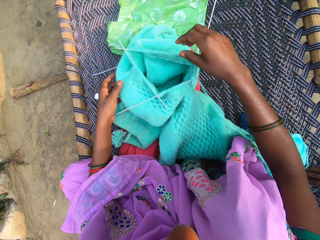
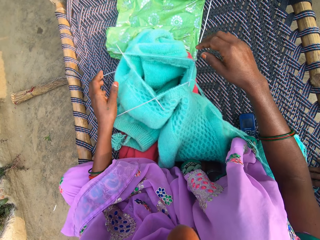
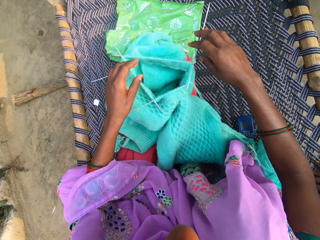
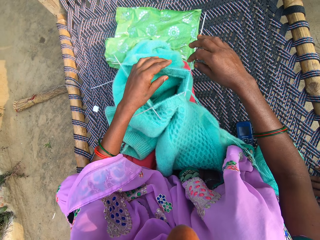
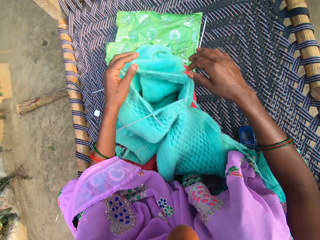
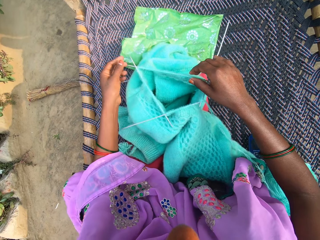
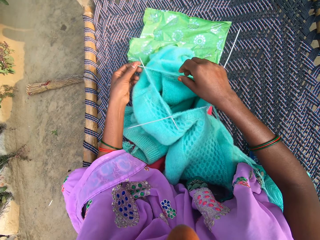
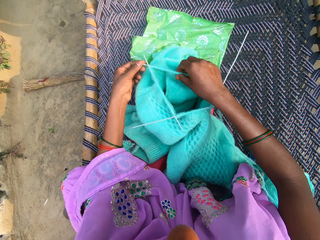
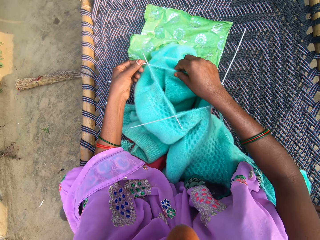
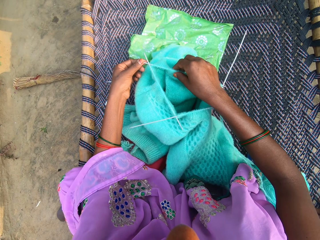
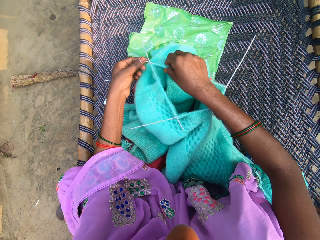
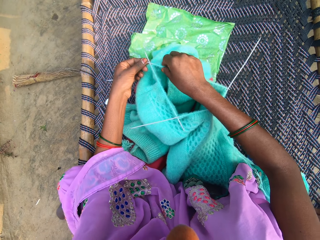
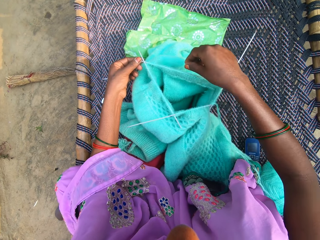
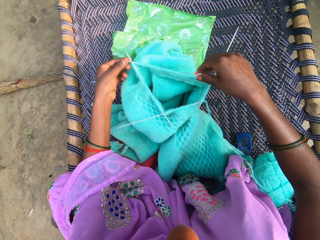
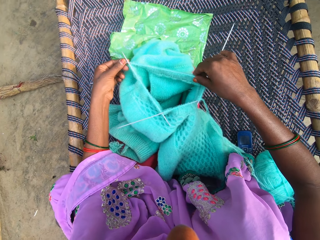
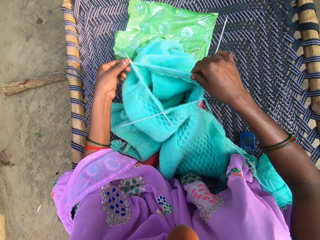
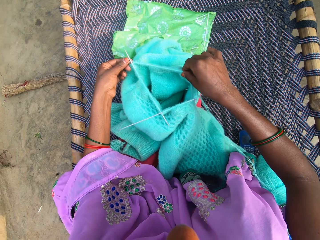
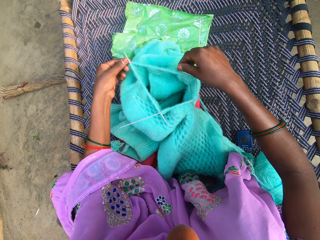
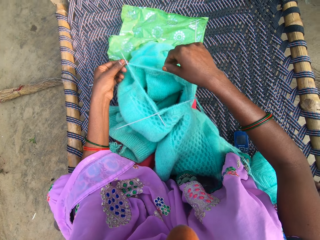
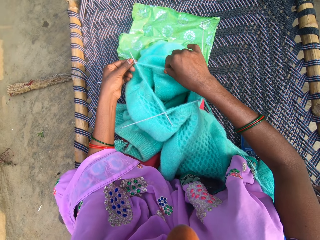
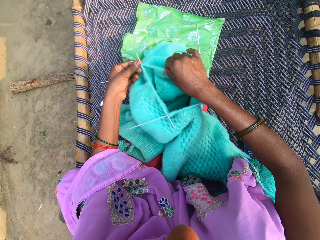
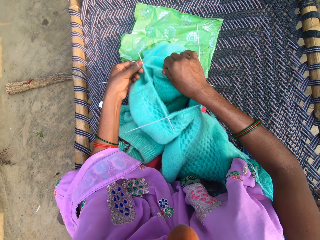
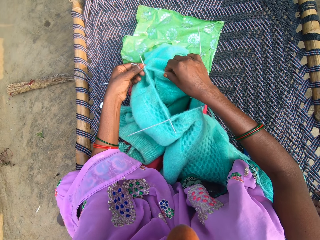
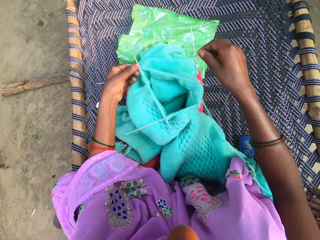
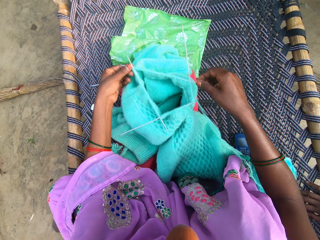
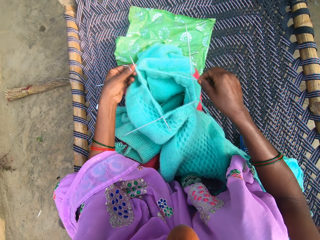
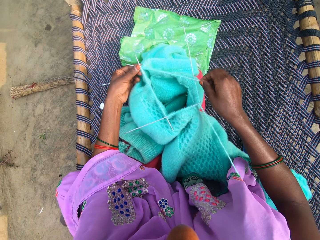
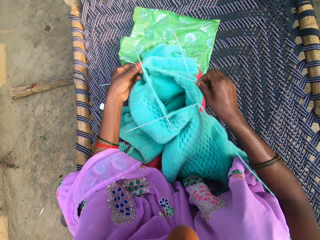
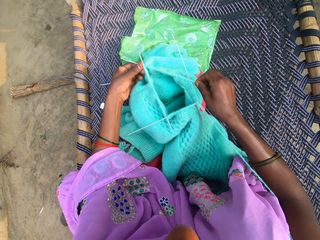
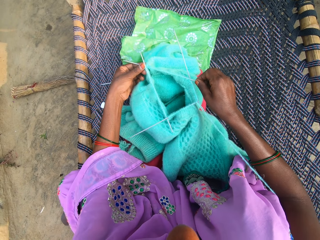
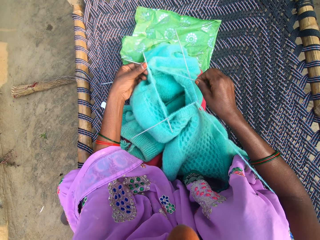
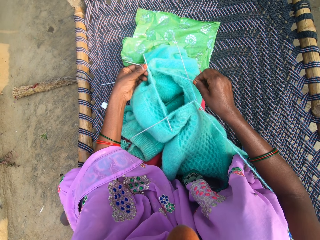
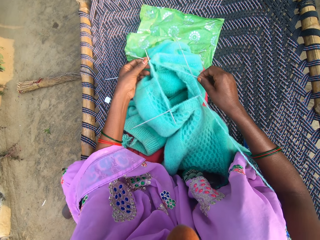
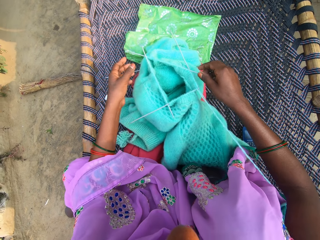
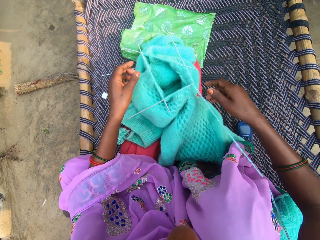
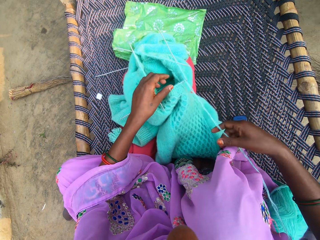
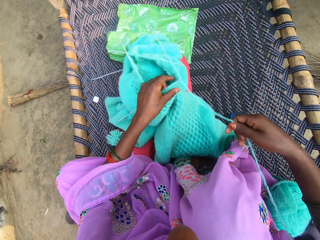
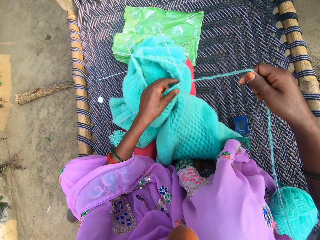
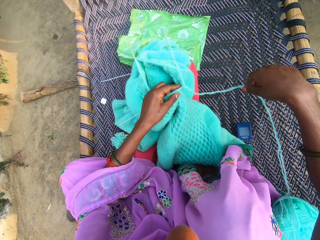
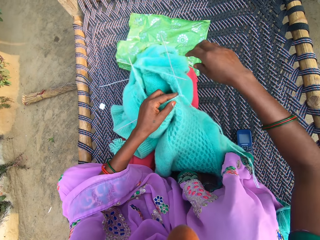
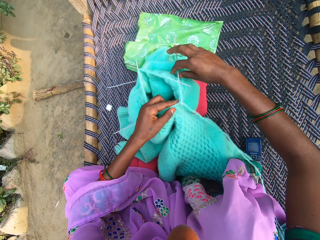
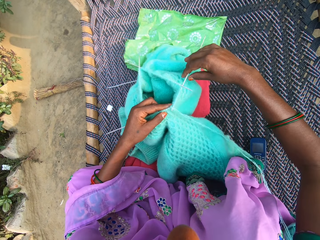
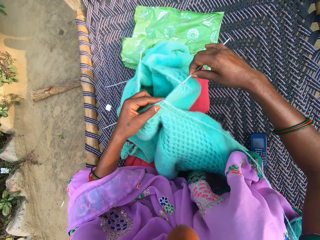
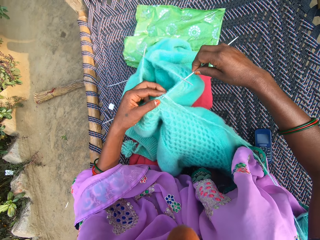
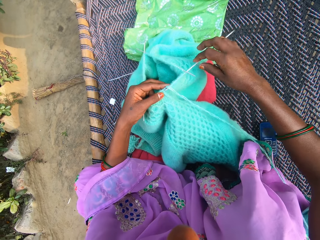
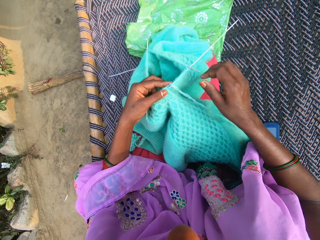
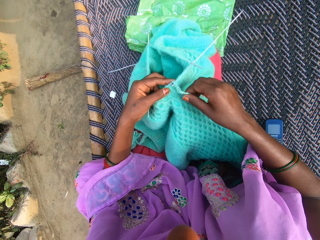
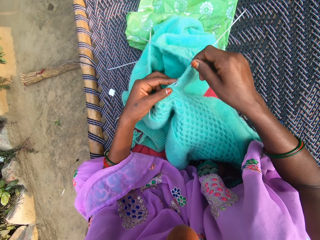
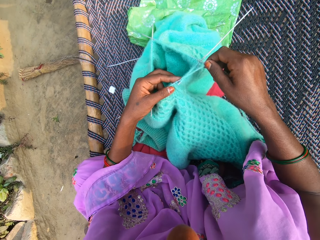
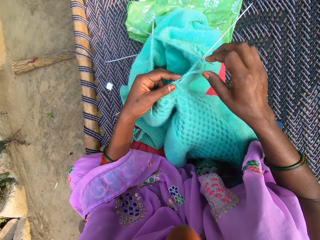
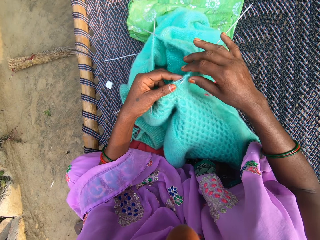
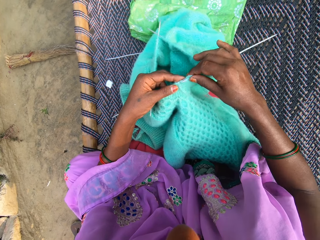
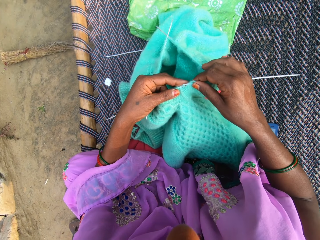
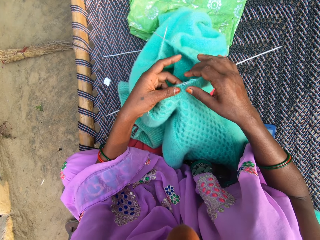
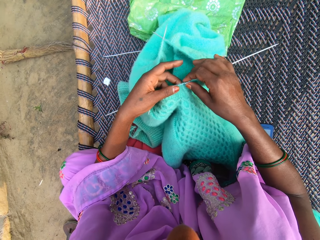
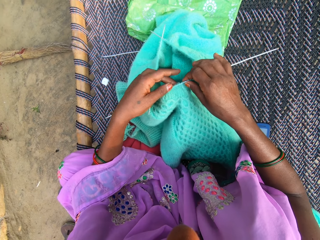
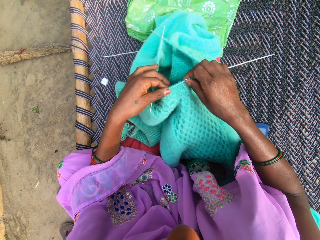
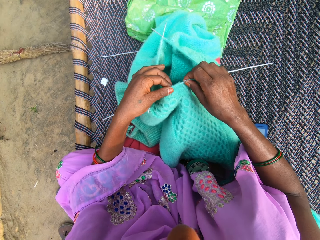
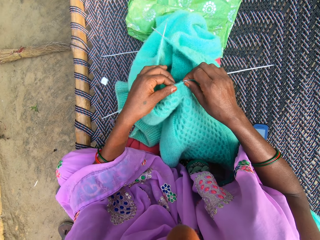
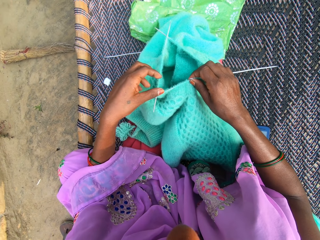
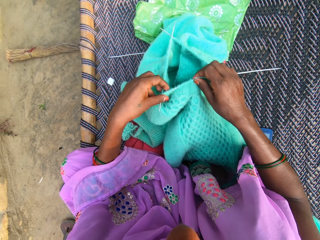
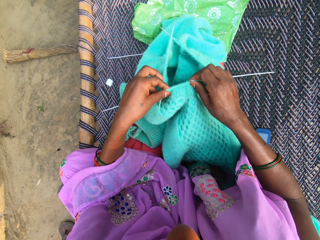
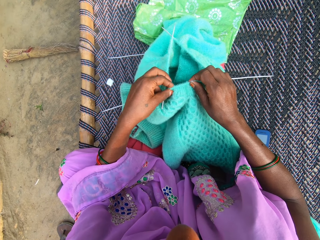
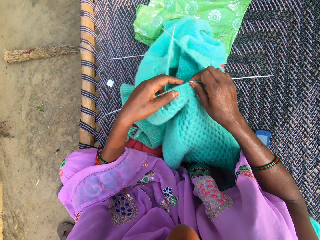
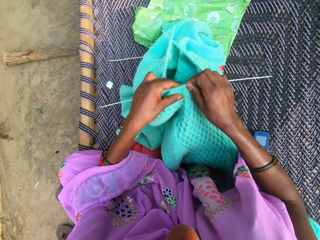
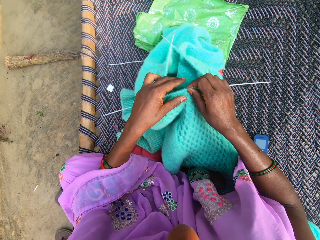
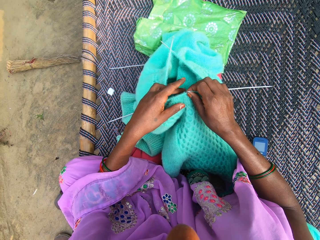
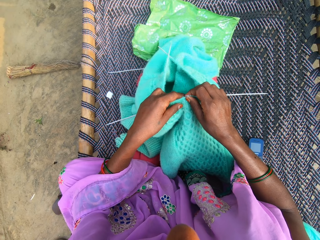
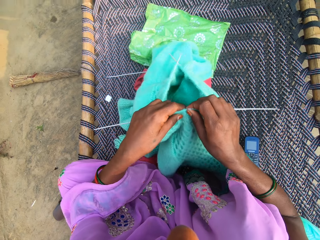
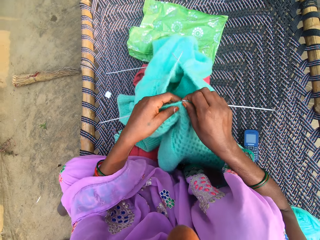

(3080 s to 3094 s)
The camera wearer aligns the fabric with a crochet. They align the thread. They align the fabric. They knit the fabric with the needle and yarn.

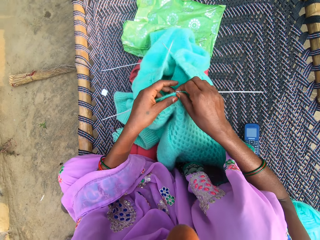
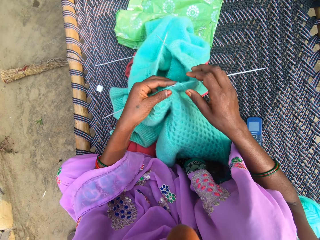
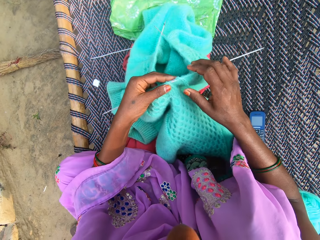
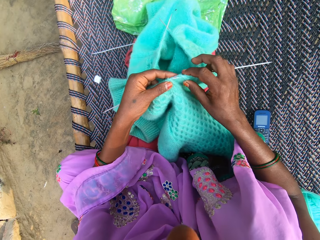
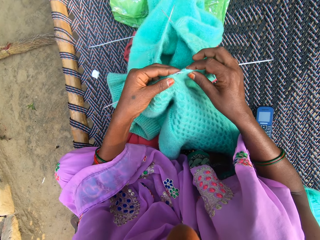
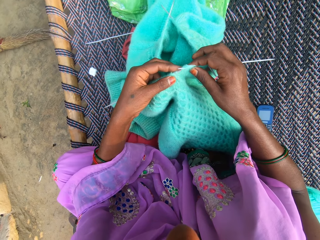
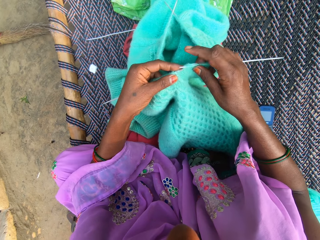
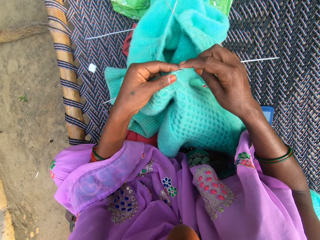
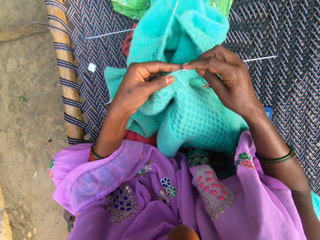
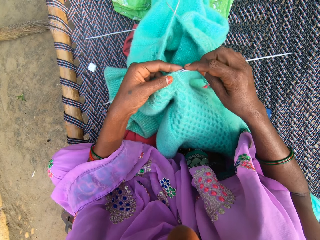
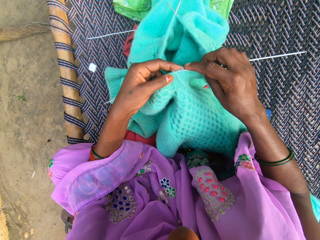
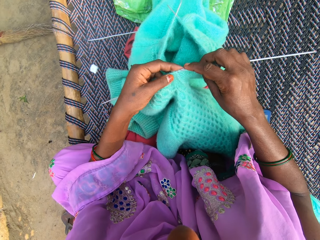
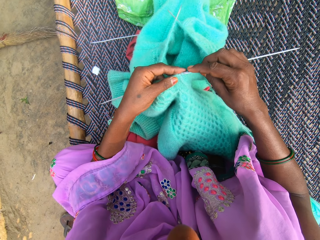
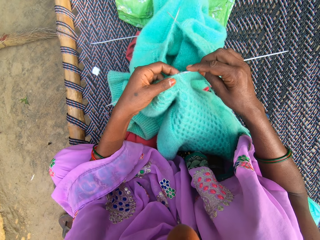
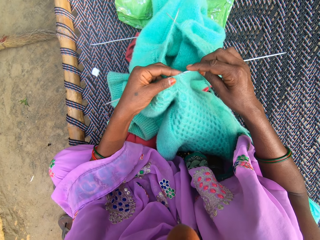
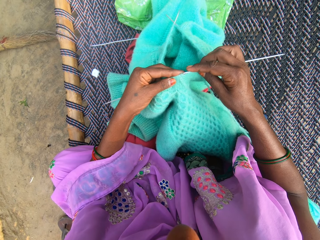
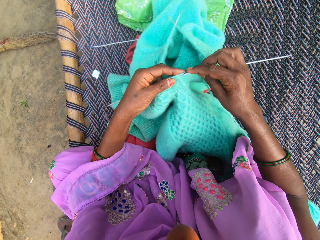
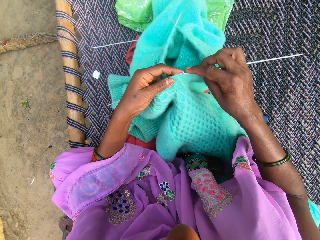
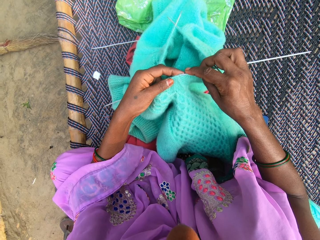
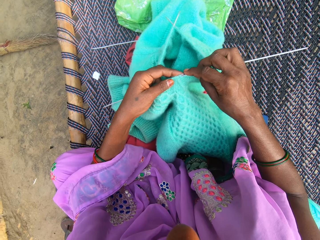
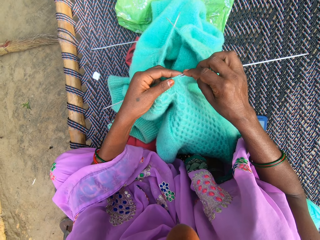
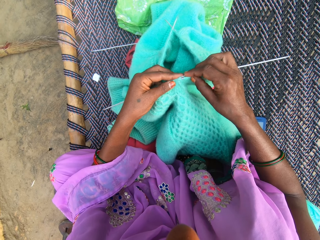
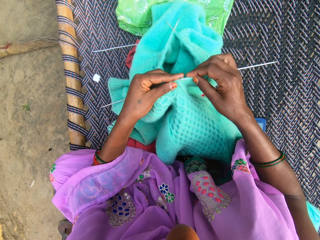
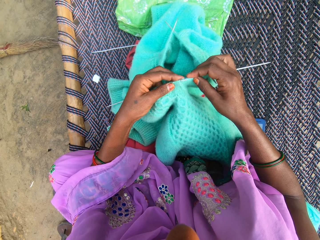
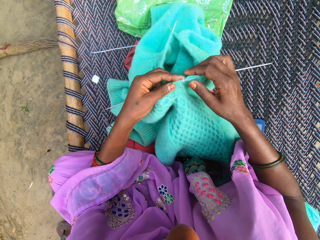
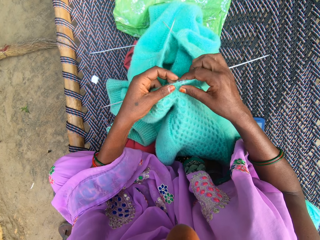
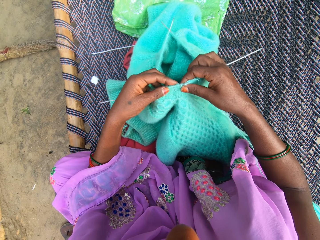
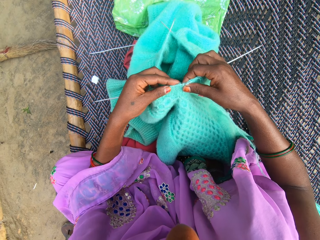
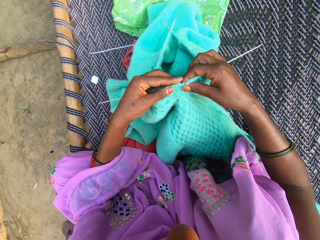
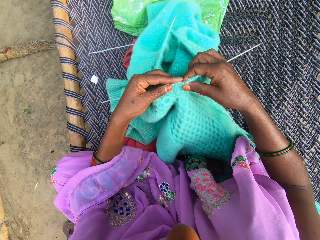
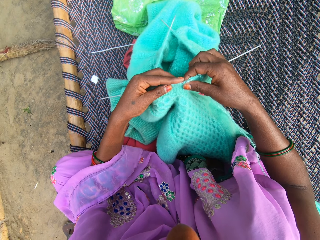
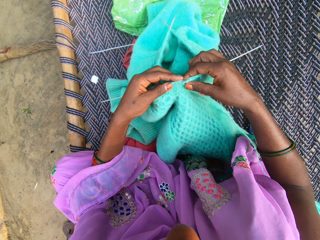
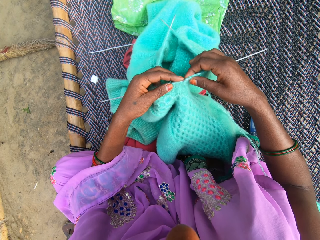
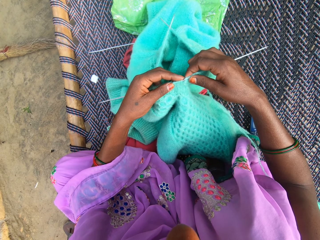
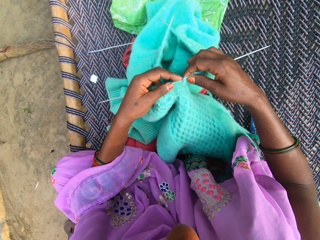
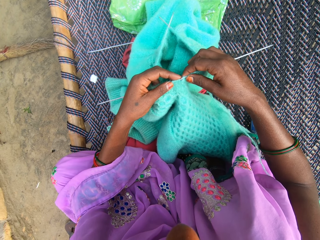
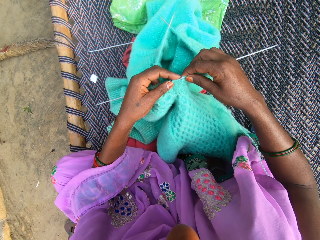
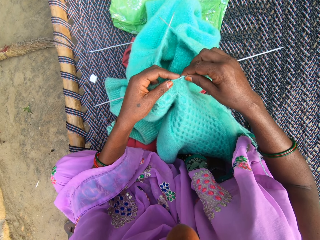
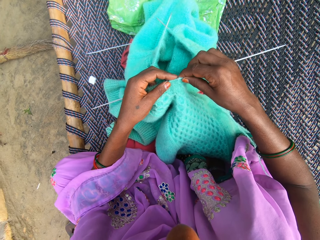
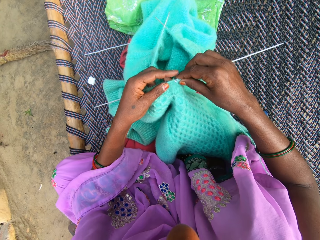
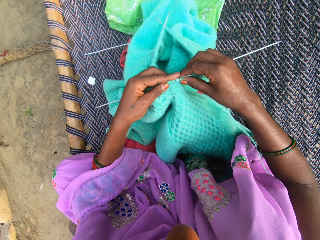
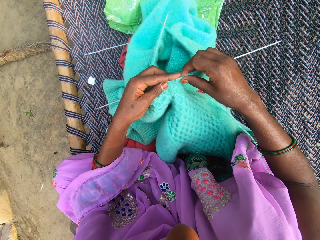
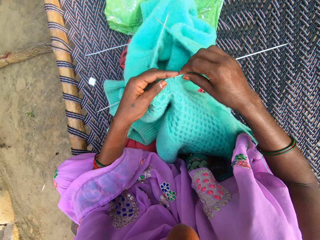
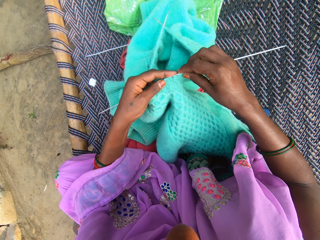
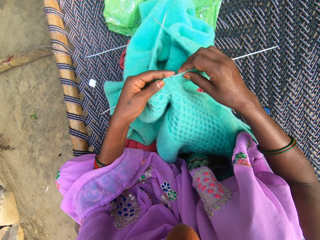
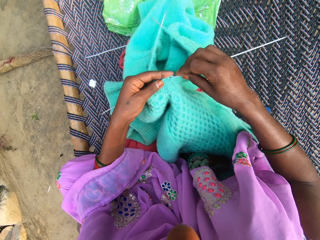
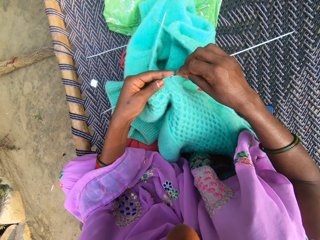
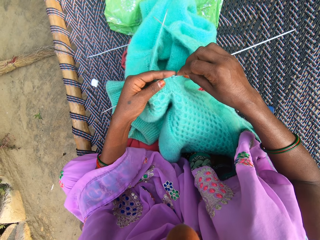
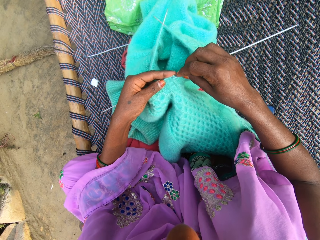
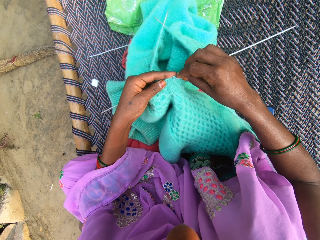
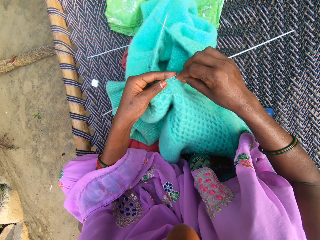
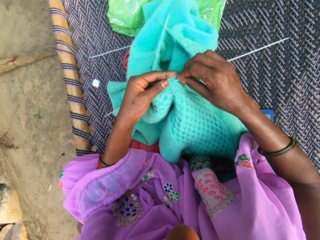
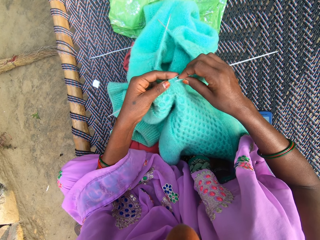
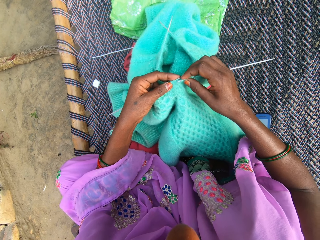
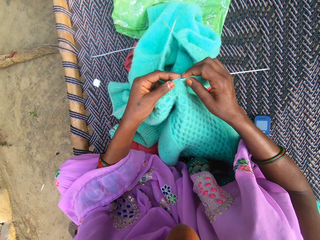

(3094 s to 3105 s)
The camera wearer aligns the crochet to the fabric.
